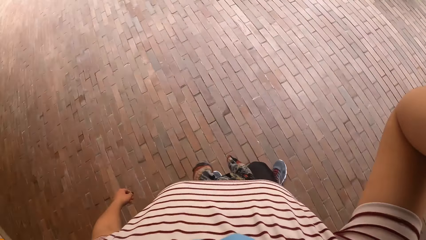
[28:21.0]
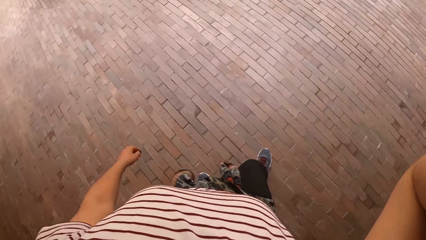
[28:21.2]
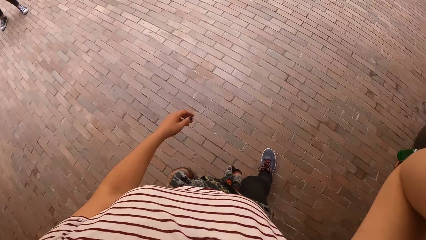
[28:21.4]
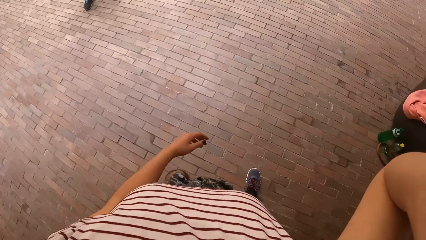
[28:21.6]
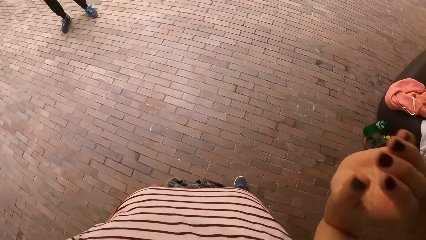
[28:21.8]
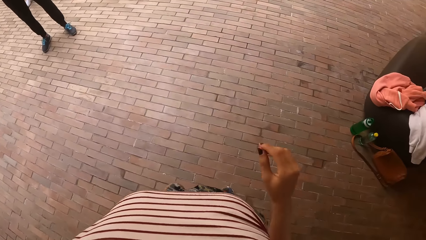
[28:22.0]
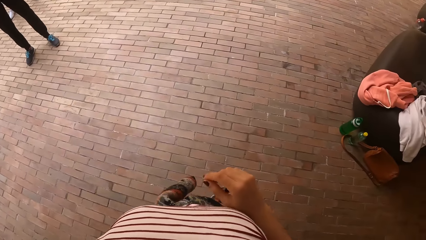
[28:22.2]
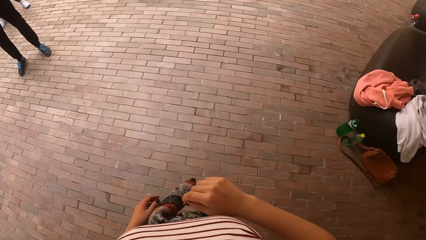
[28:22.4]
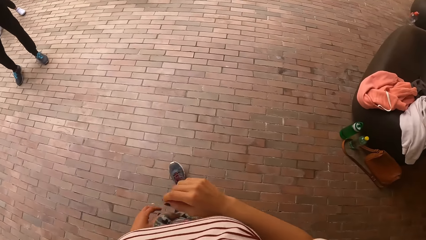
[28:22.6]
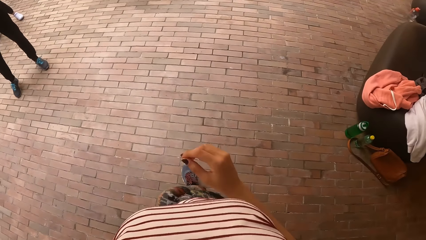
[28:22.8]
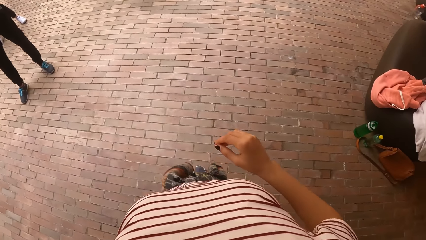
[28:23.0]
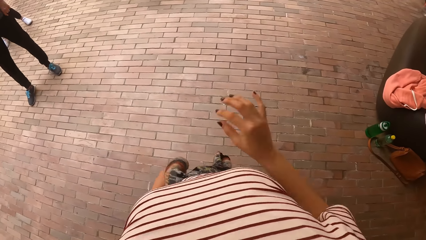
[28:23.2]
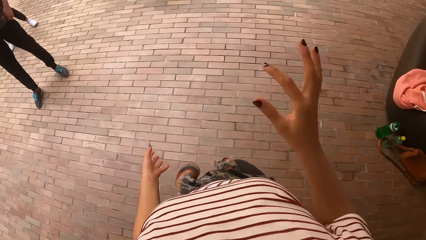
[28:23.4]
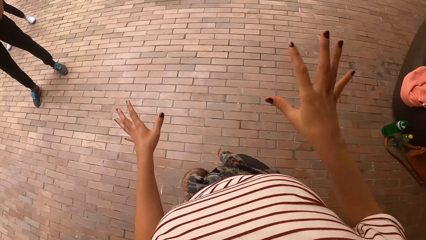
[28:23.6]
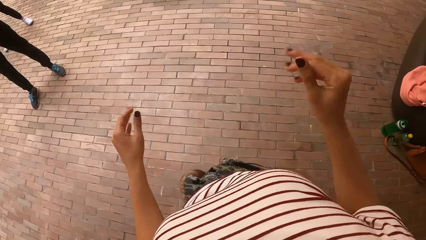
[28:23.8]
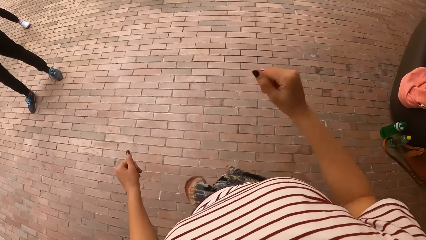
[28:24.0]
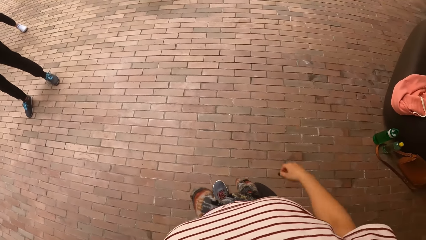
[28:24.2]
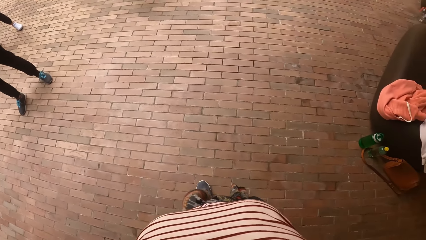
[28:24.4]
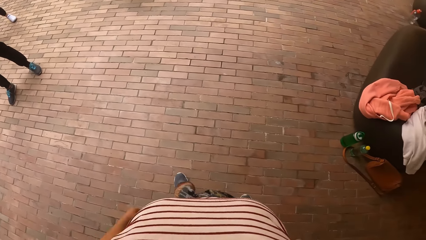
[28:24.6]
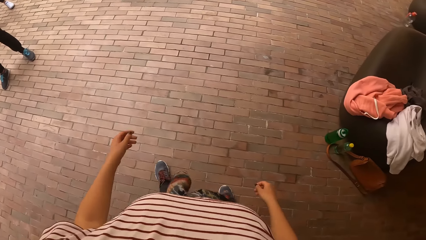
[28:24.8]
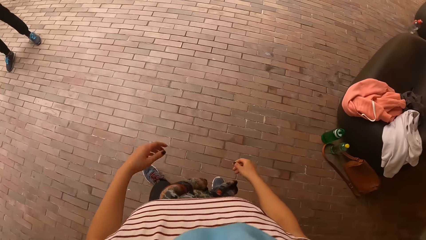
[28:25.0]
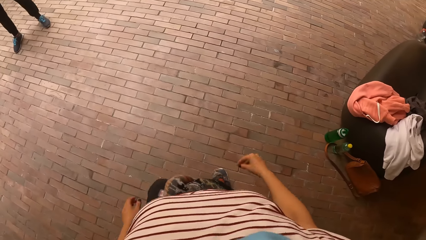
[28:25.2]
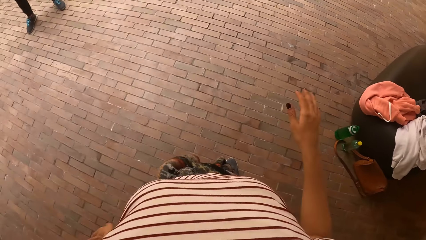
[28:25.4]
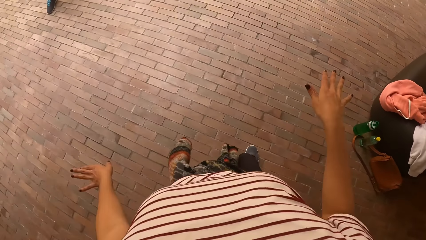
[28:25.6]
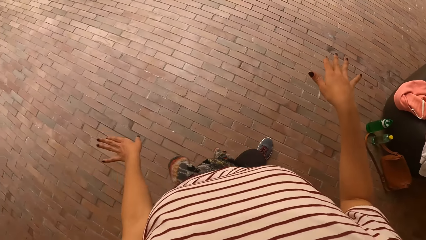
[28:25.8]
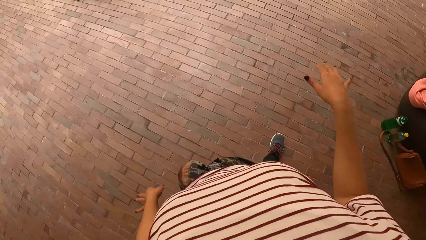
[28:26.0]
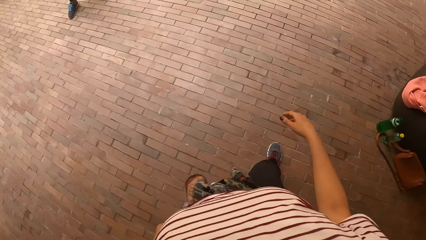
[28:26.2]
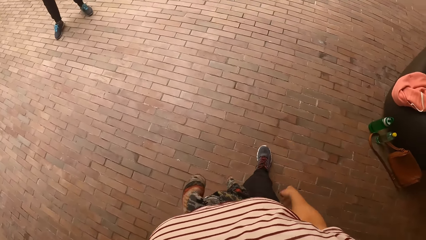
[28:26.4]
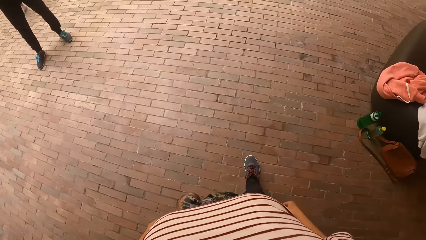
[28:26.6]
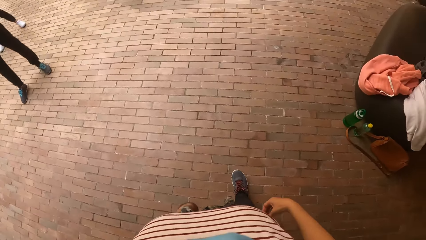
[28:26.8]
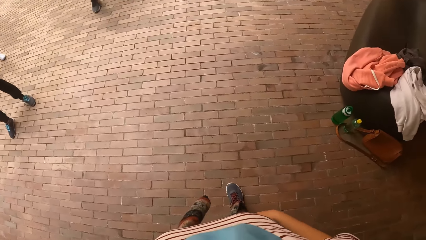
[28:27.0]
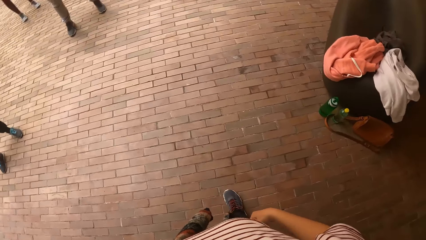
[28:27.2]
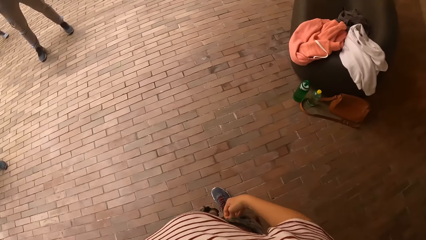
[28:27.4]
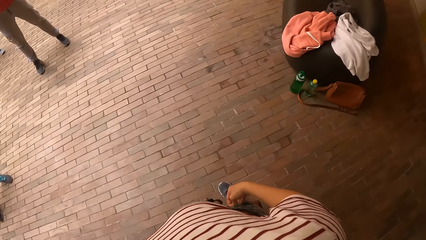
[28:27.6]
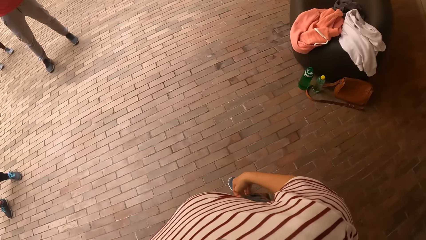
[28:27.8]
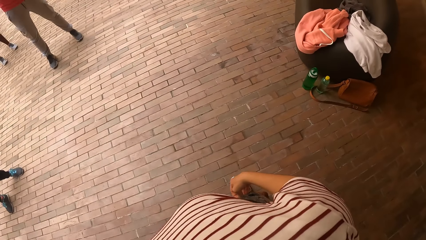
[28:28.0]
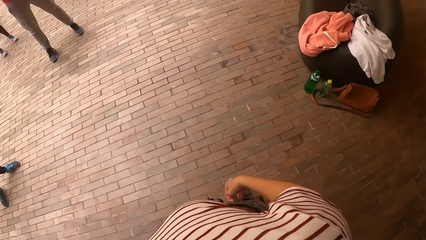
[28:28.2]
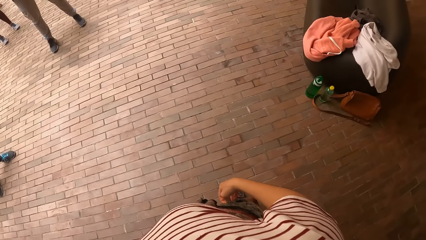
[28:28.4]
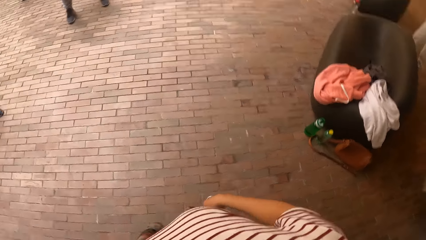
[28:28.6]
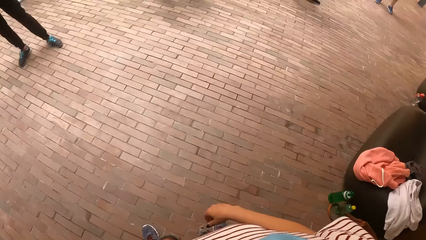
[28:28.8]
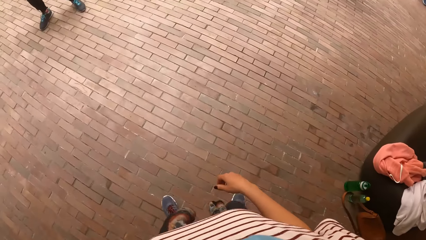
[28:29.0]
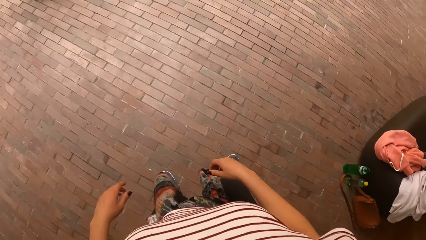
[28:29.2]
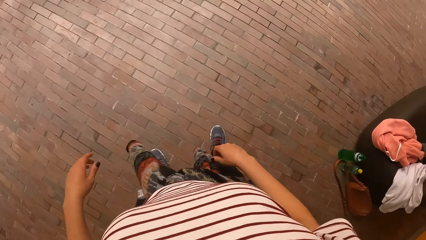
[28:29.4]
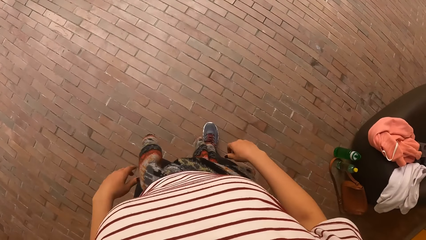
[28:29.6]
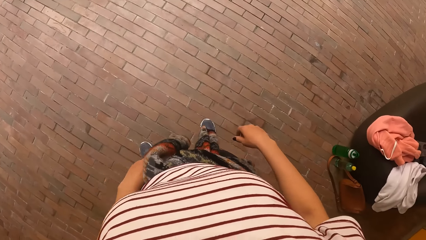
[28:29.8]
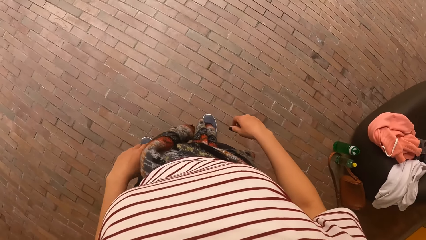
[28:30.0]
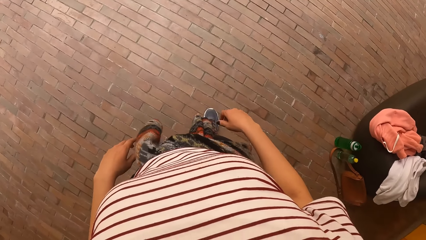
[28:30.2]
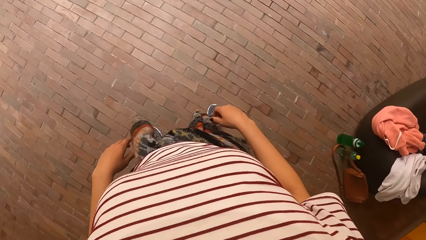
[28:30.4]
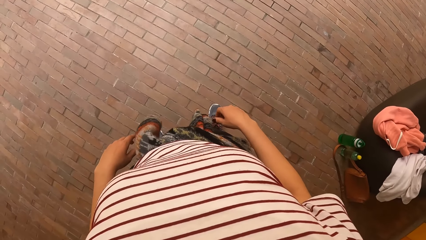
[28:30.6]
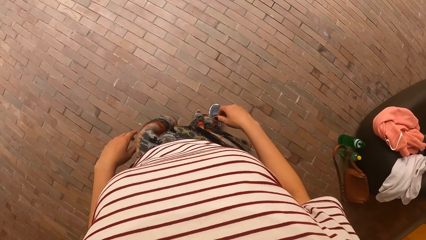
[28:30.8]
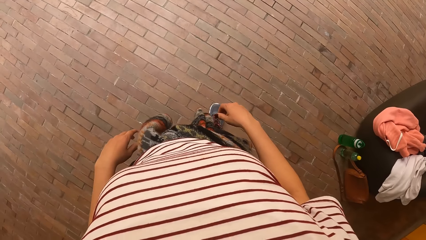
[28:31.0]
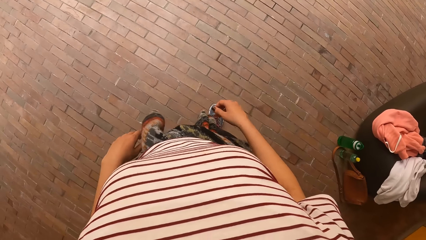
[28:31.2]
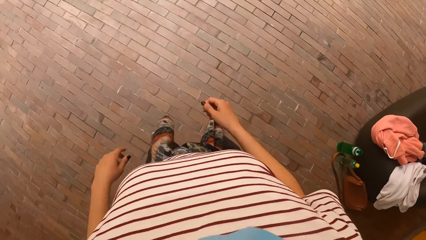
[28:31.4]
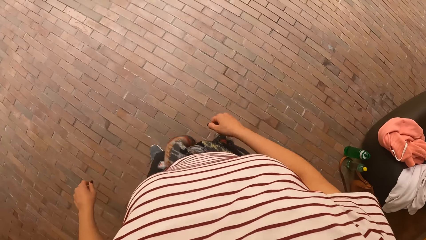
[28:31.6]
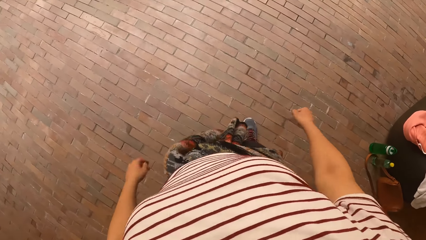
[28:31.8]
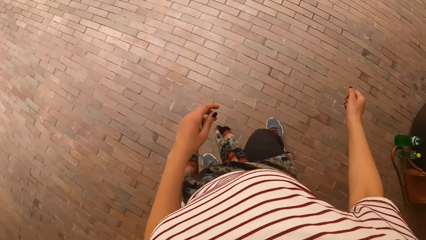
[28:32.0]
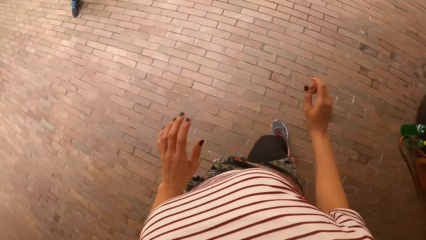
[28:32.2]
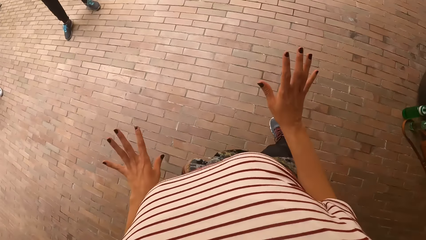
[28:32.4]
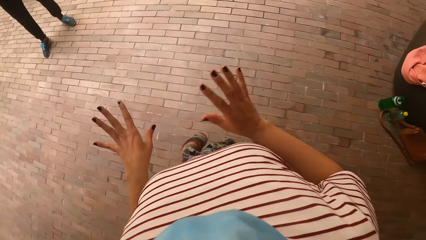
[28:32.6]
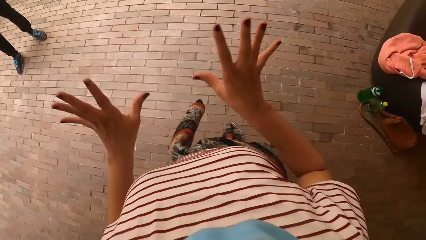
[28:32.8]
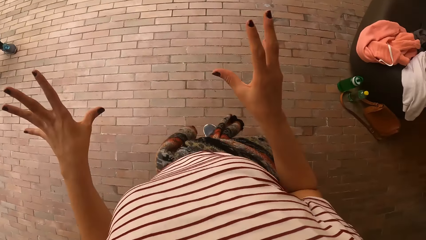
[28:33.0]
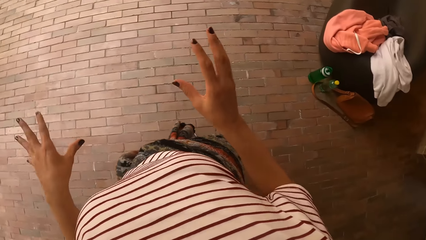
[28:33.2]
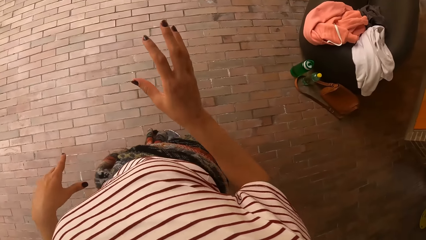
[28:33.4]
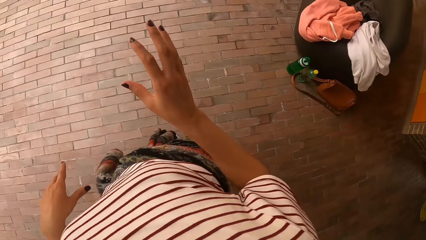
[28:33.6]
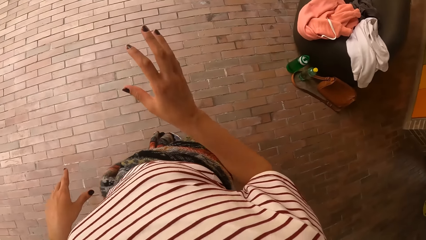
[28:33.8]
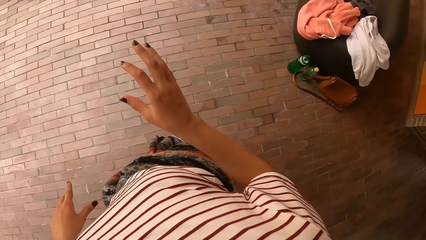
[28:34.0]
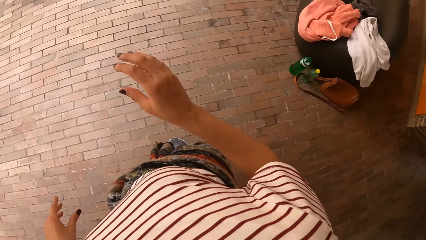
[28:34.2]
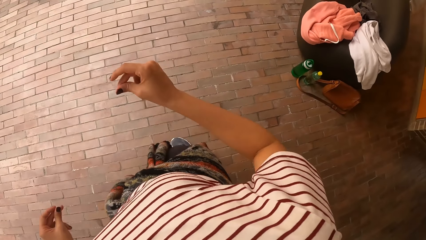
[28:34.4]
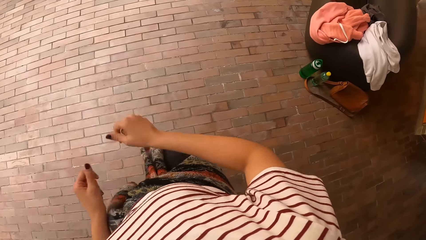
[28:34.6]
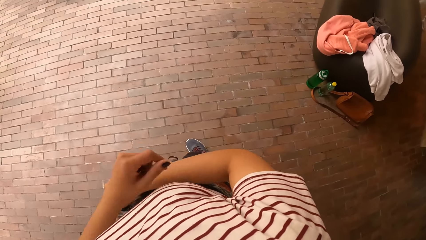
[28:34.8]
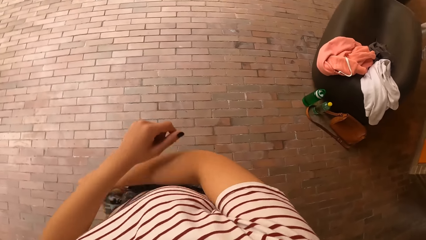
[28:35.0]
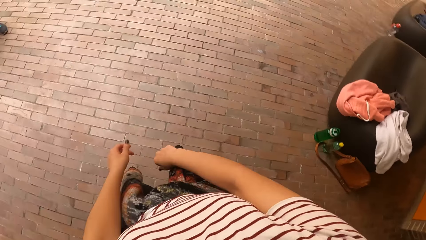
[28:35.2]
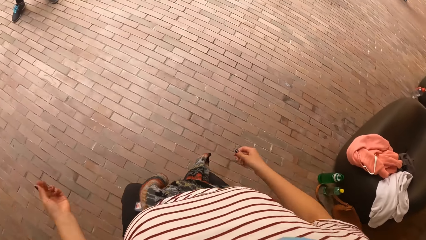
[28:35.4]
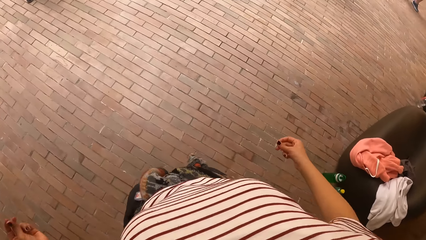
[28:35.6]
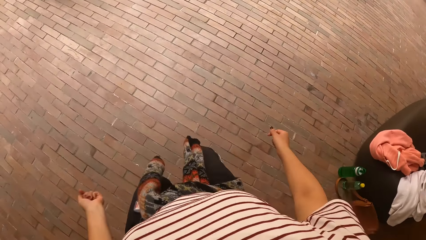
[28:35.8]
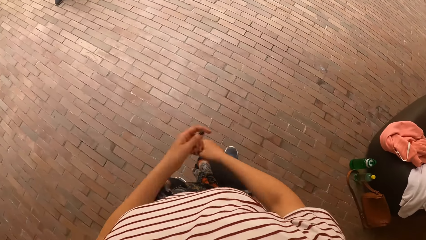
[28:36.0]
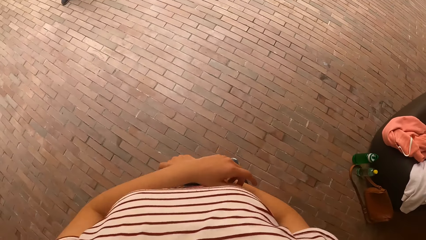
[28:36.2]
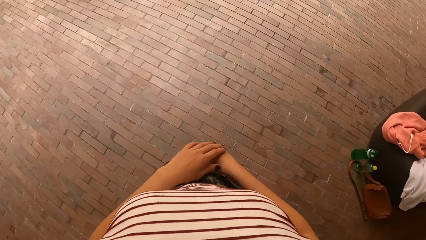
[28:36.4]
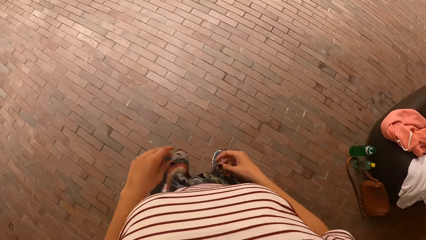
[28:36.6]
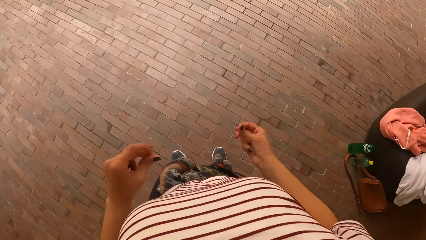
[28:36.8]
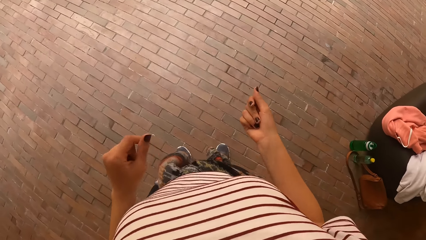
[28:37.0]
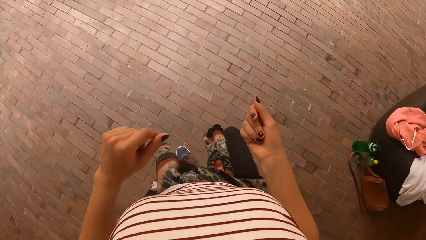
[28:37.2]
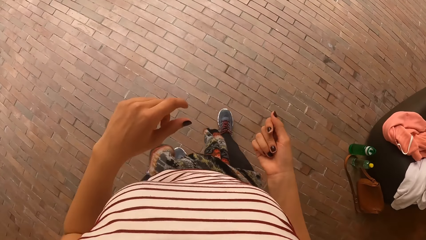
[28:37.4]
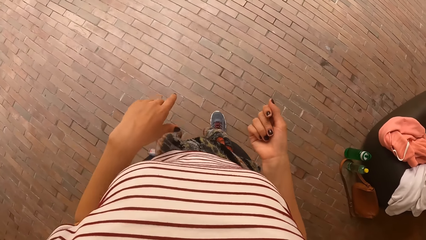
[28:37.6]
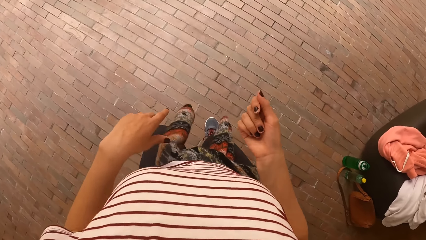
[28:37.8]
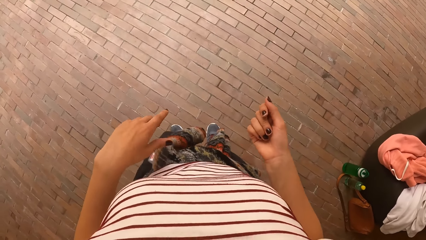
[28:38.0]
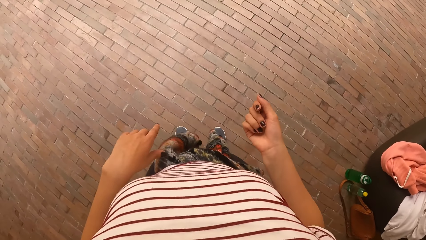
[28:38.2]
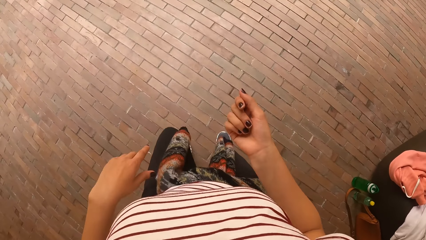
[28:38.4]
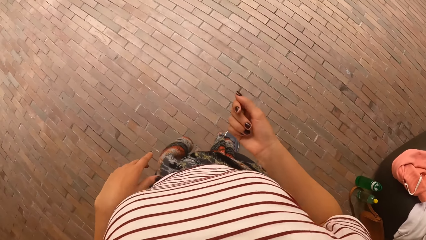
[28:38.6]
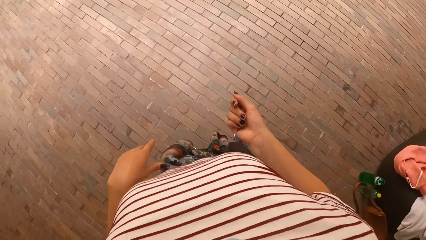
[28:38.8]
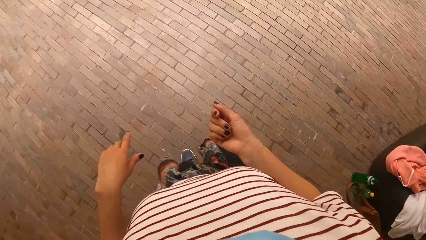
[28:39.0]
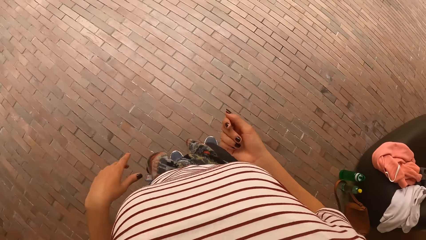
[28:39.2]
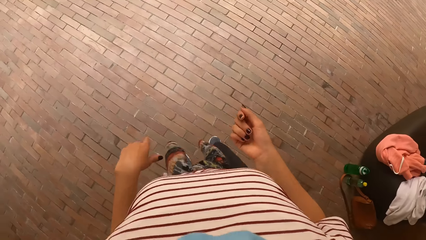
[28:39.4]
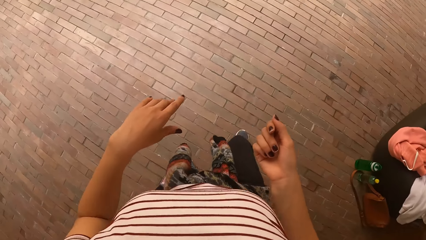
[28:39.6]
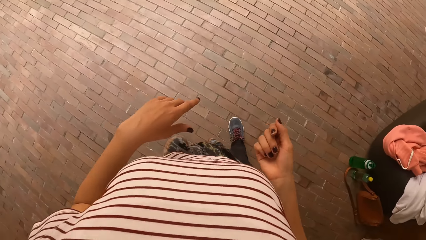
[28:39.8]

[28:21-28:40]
The camera wearer dances. They put a hand on another.
